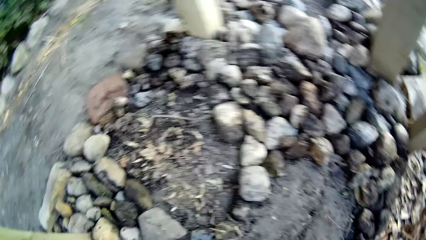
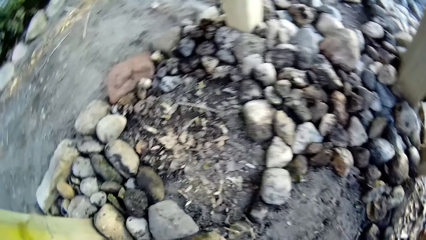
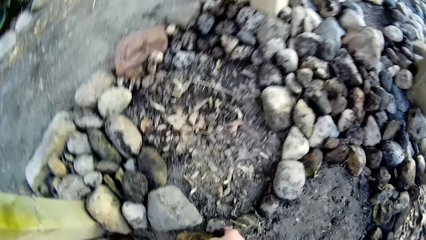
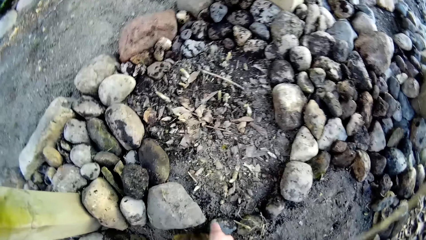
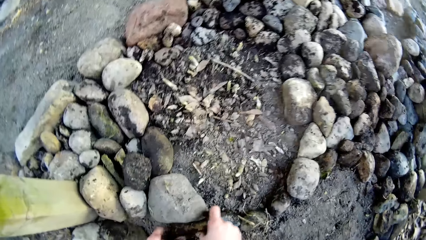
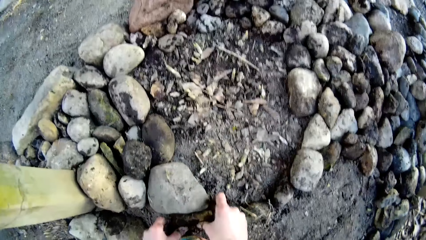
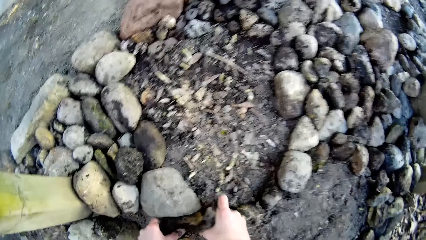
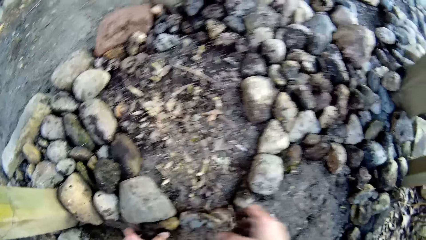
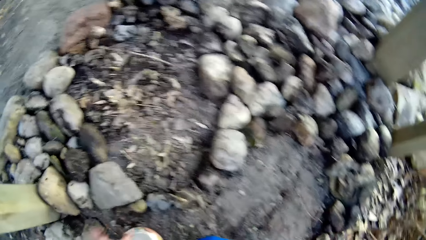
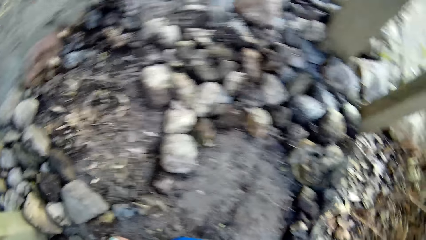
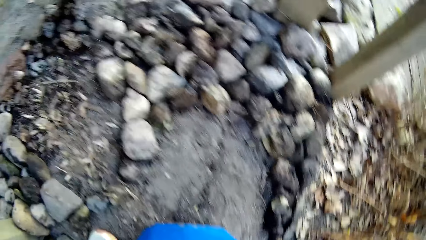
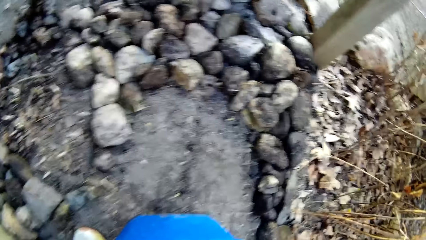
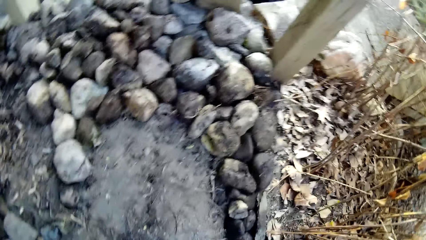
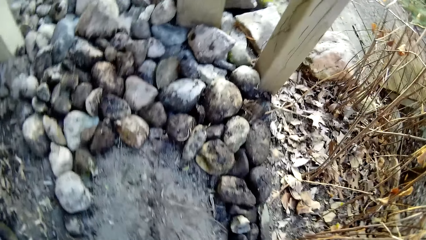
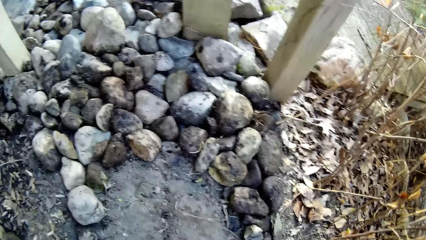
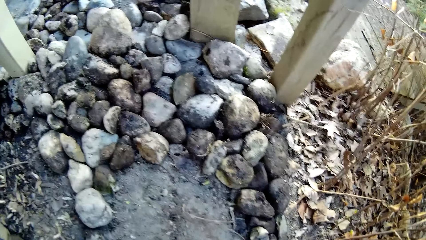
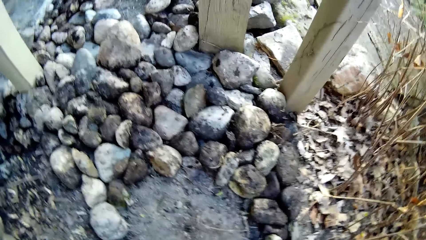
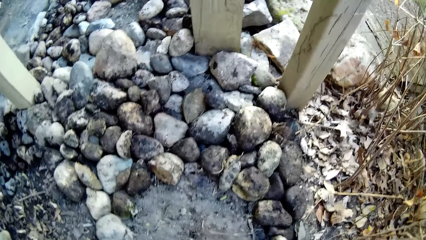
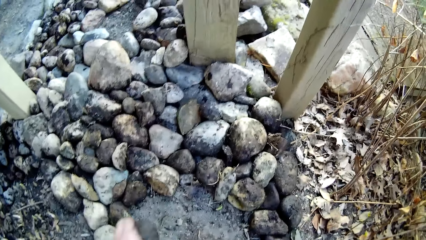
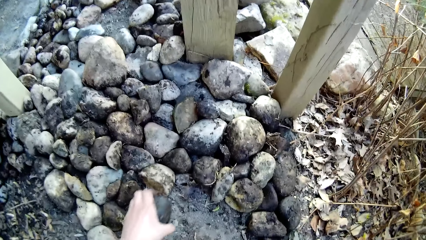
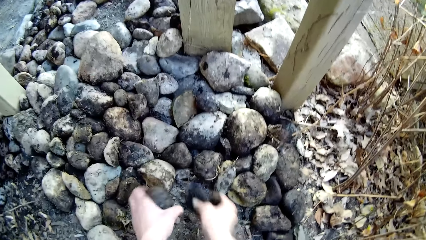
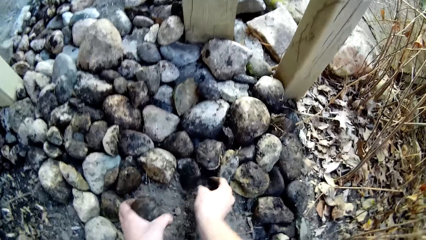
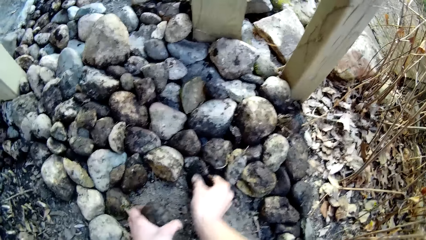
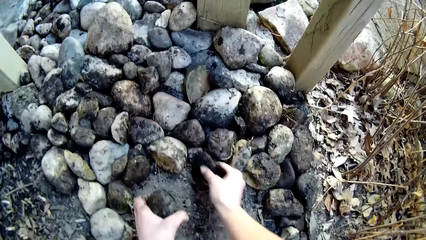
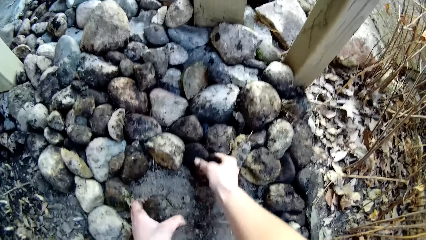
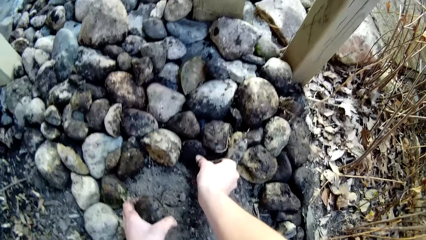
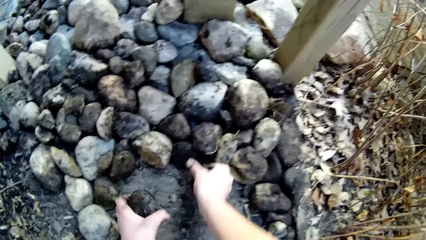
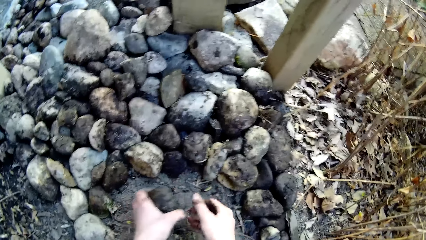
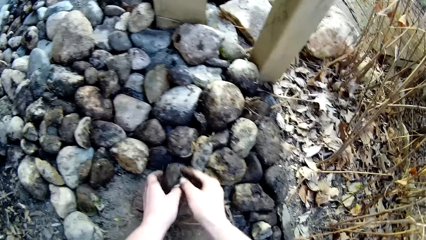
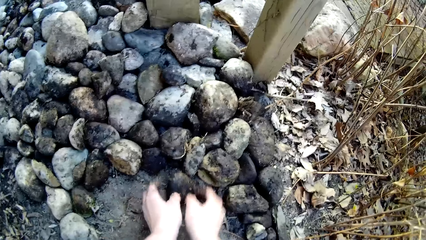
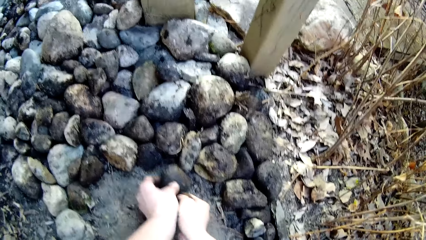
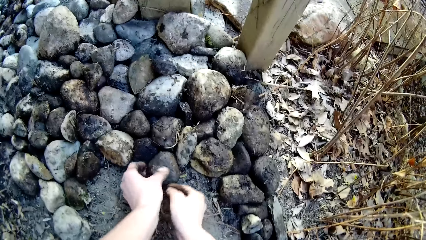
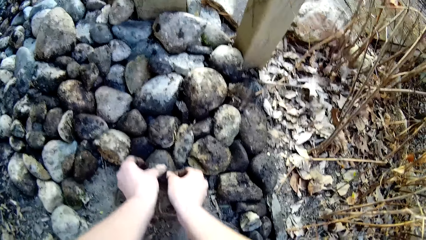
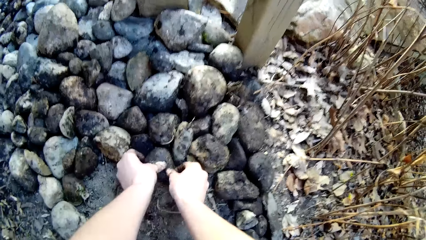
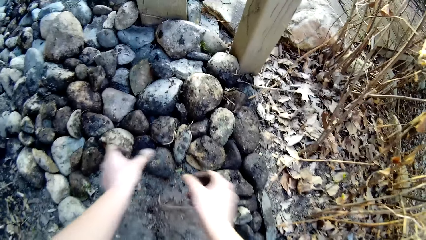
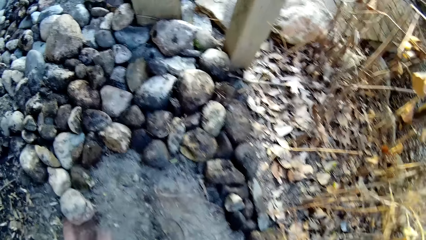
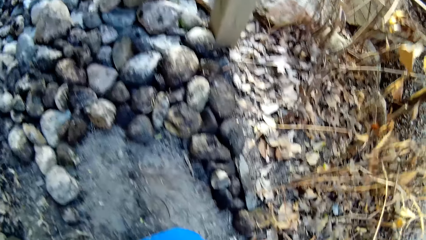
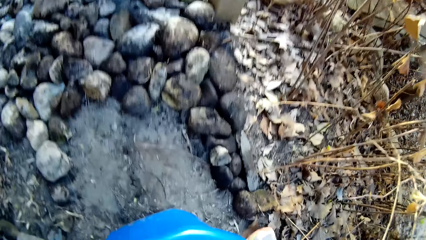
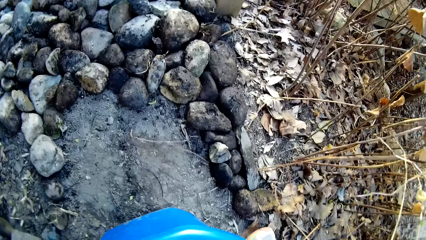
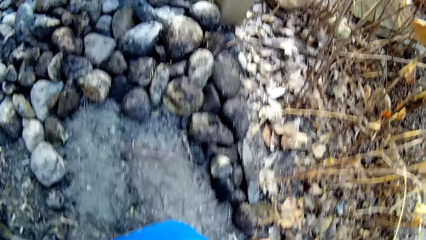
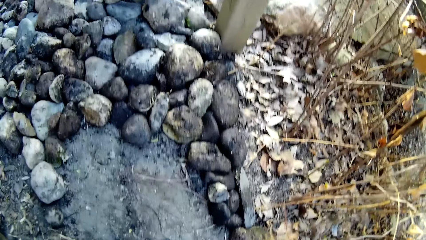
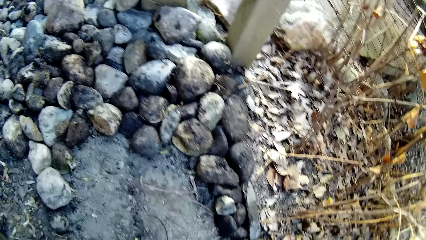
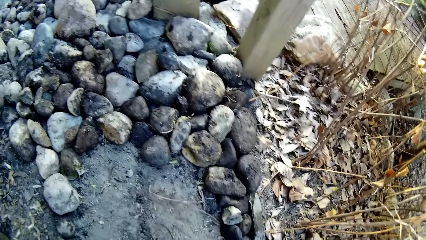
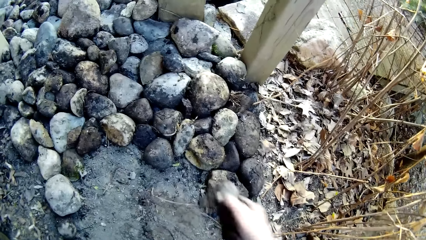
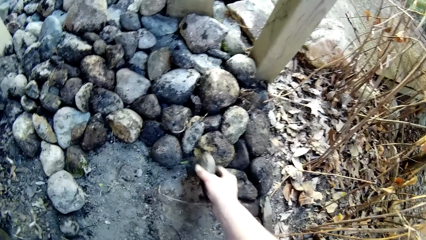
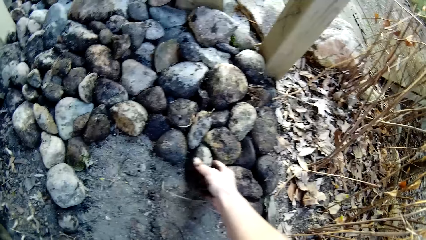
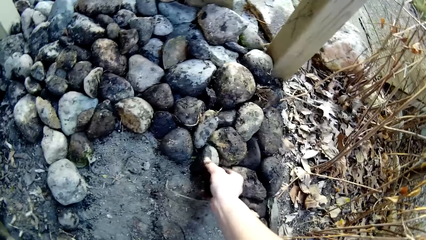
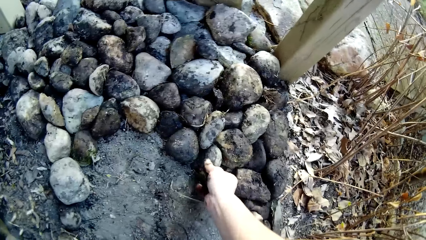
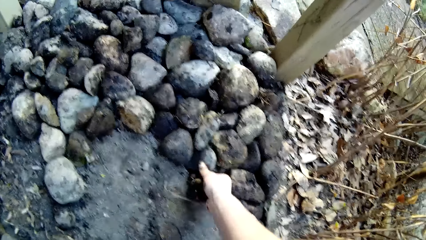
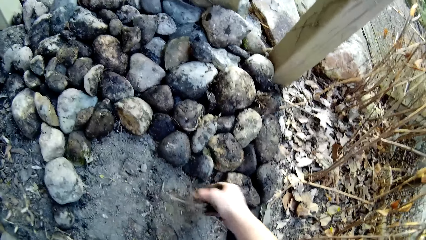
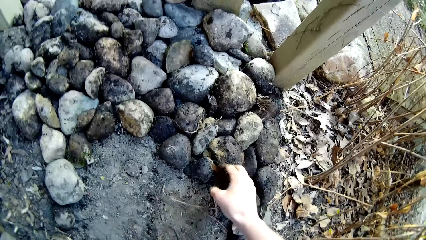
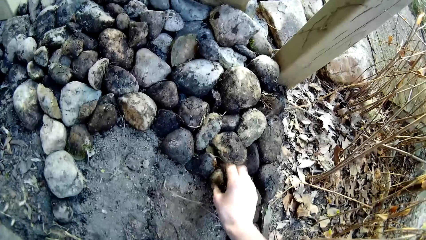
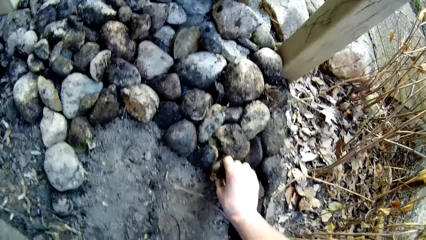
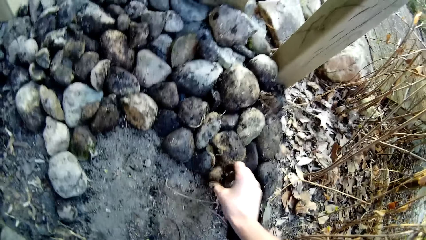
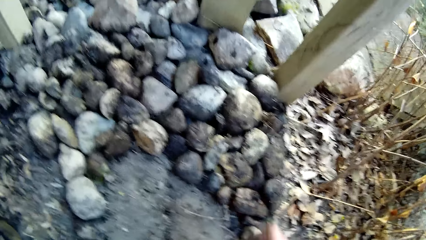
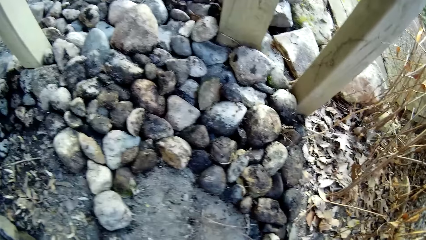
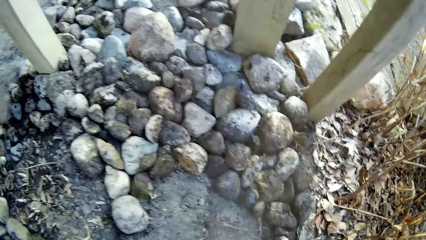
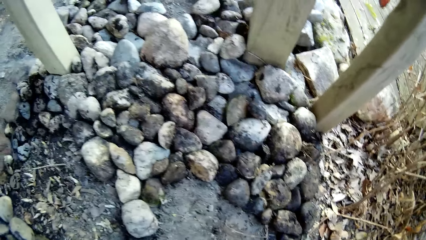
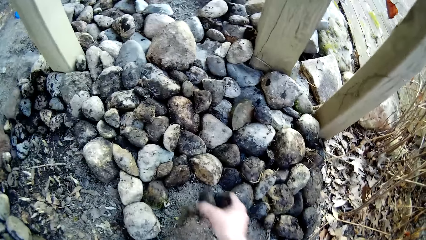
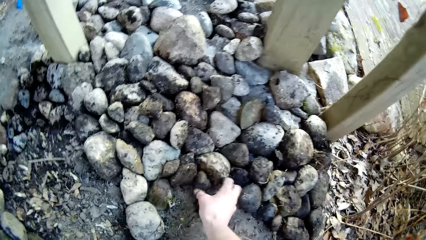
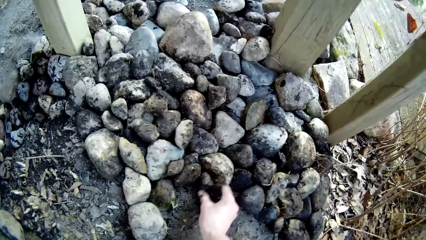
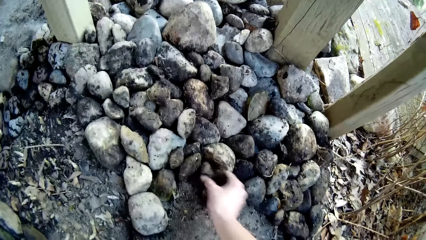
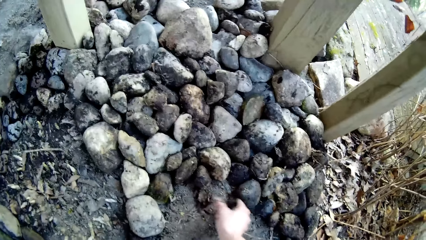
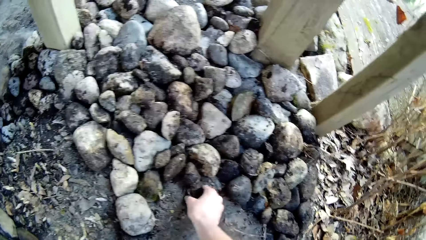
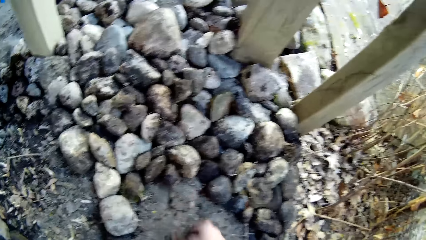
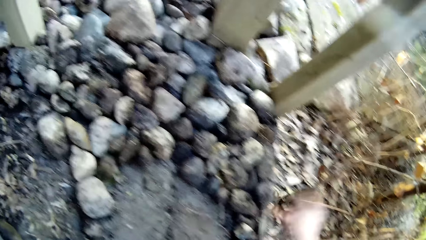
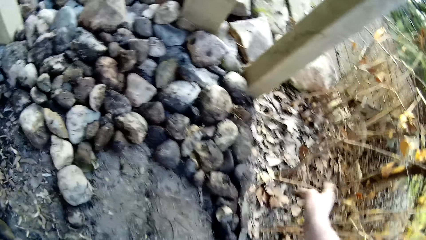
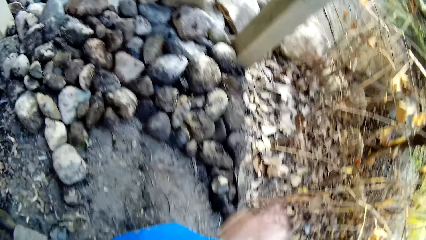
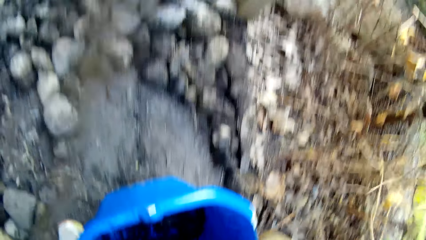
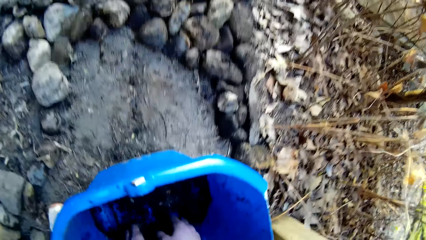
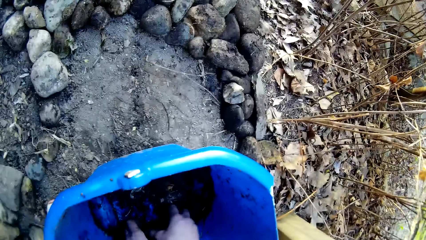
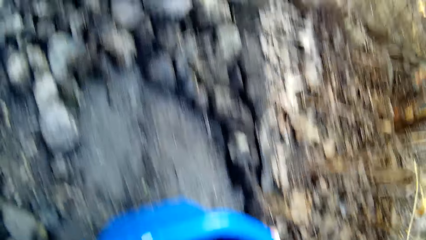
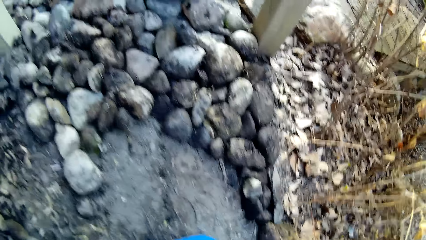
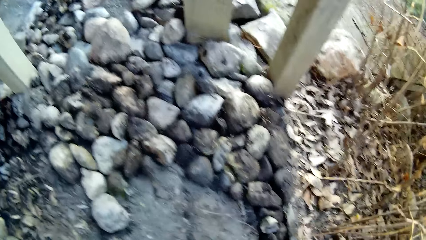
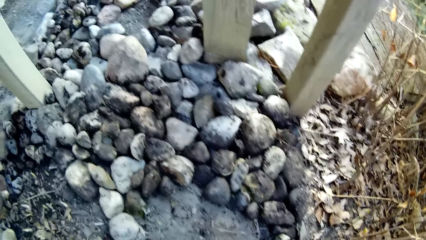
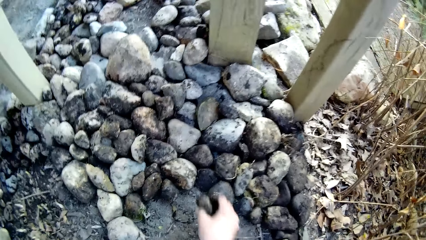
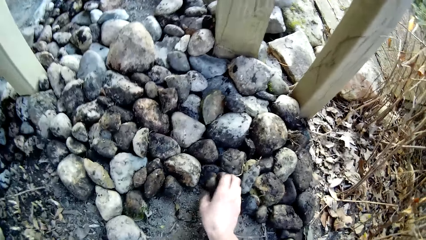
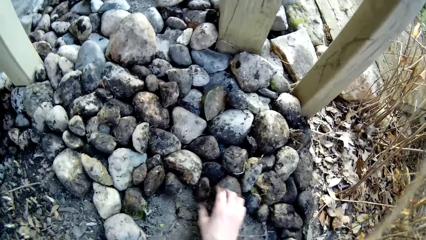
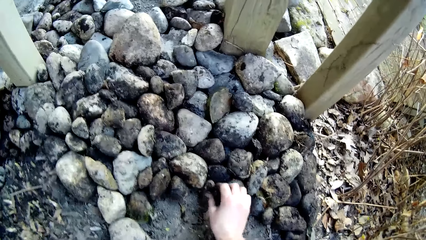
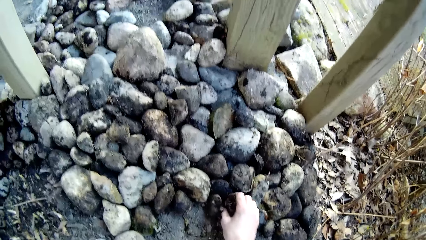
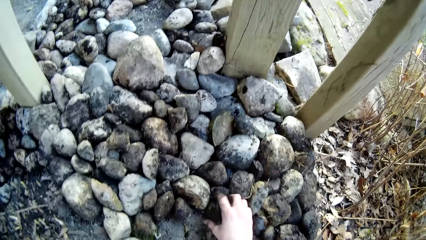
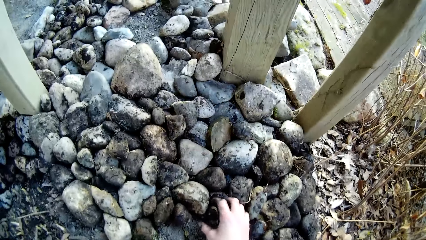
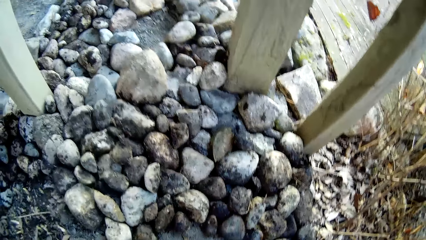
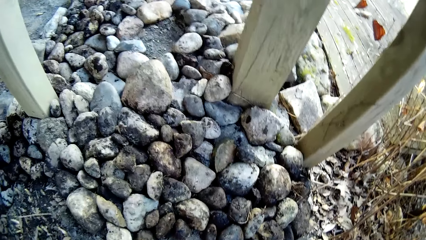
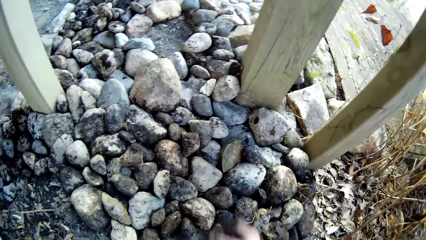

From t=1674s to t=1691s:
The camera wearer drops a stone on the ground with his right hand. He drops a stone on the ground with his right hand again. He drops a stone on the ground with his left hand. He adjusts the stone with both hands. He picks two stones from the bucket with his right hand. He drops a stone on the ground with his right hand repeatedly. He removes a dead leaf or brick from the ground with his right hand. He throws the leaf away with his right hand. He arranges stones from the bucket on the ground. He picks a stone from the bucket with his right hand. He drops the stone on the ground with his right hand.
